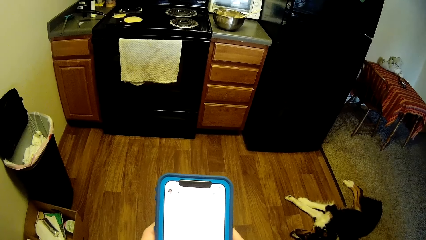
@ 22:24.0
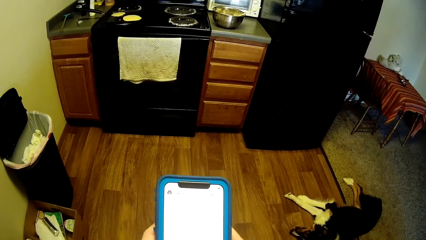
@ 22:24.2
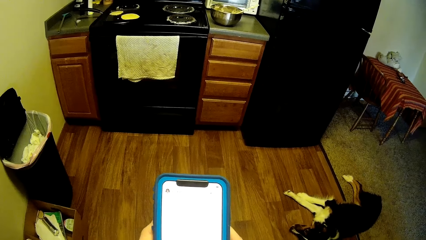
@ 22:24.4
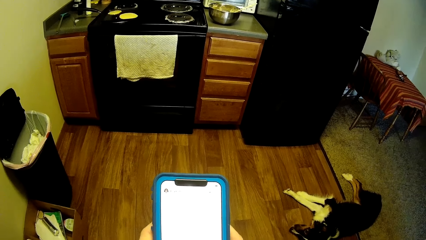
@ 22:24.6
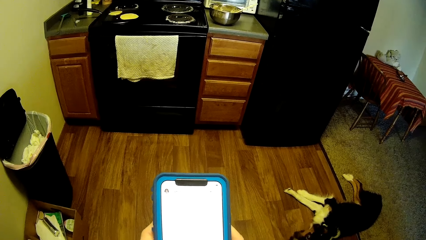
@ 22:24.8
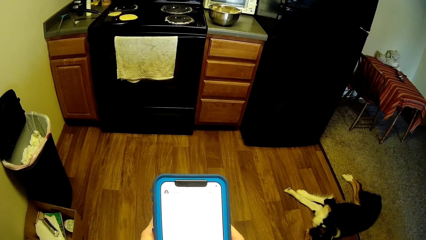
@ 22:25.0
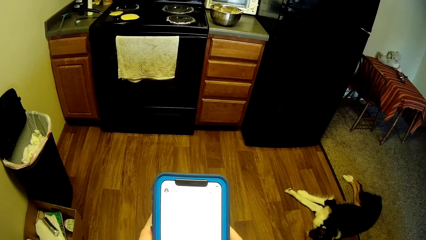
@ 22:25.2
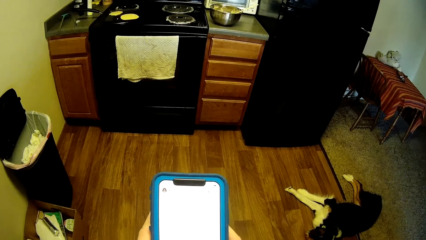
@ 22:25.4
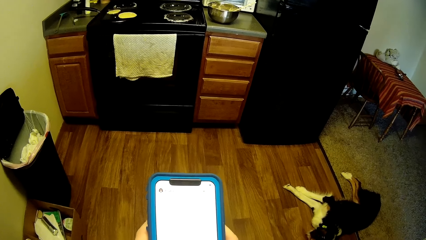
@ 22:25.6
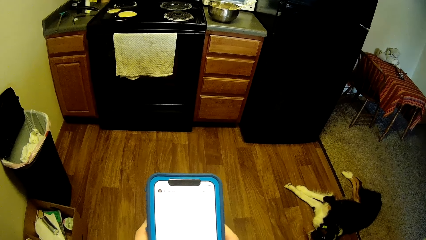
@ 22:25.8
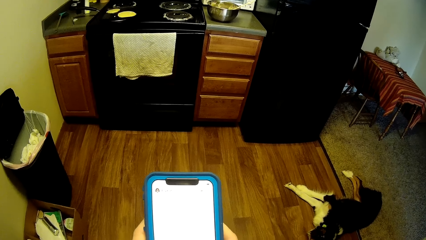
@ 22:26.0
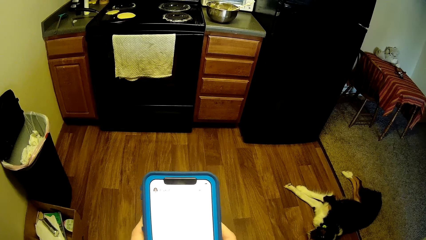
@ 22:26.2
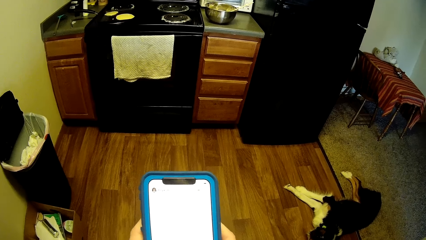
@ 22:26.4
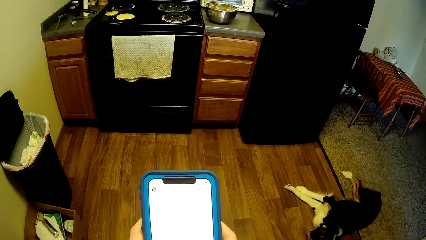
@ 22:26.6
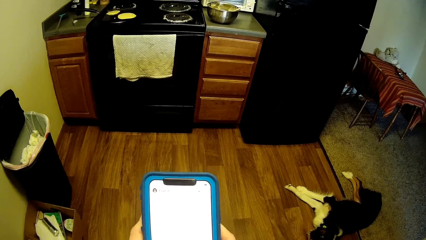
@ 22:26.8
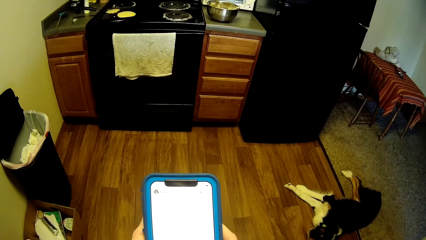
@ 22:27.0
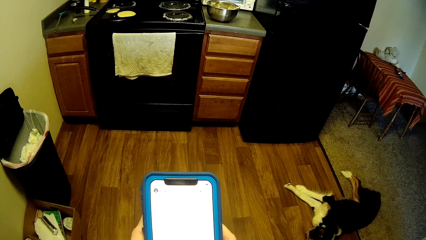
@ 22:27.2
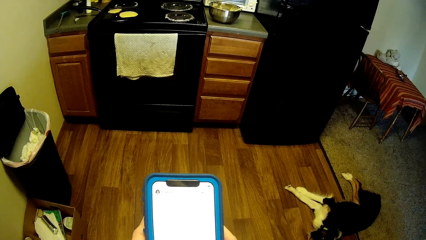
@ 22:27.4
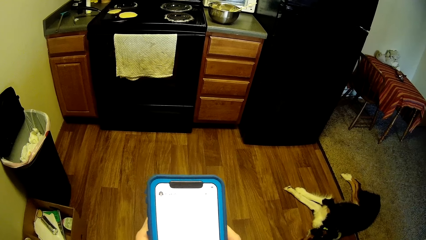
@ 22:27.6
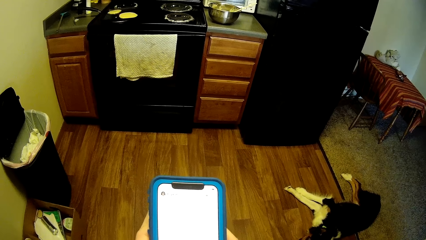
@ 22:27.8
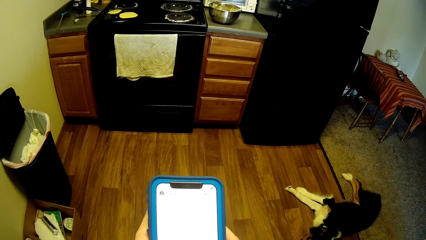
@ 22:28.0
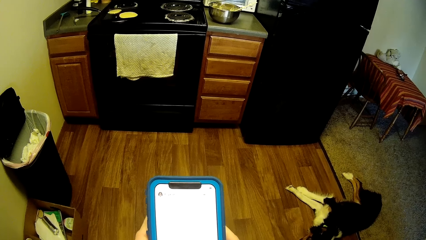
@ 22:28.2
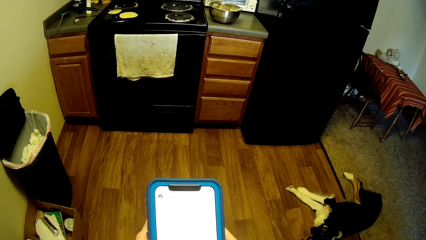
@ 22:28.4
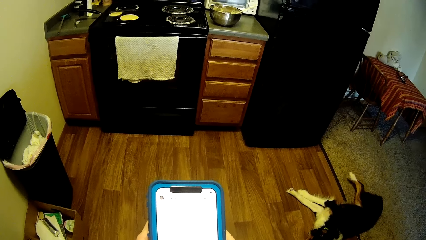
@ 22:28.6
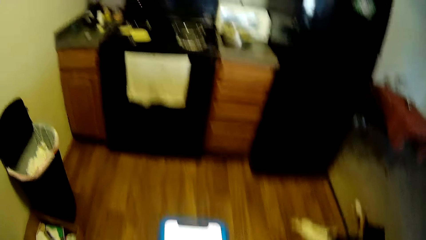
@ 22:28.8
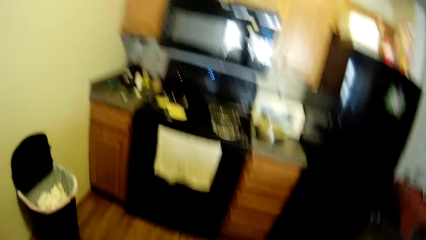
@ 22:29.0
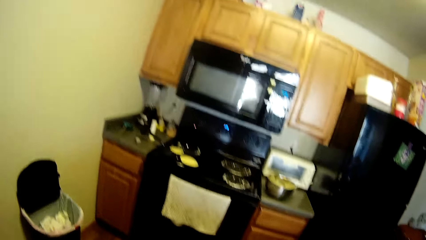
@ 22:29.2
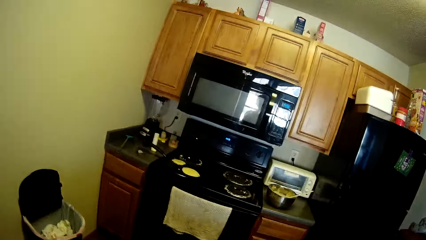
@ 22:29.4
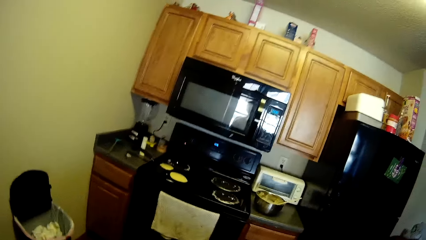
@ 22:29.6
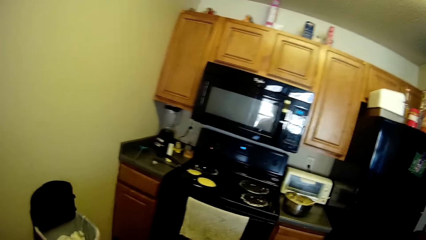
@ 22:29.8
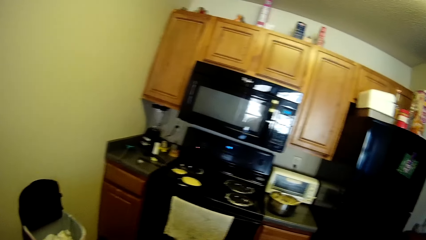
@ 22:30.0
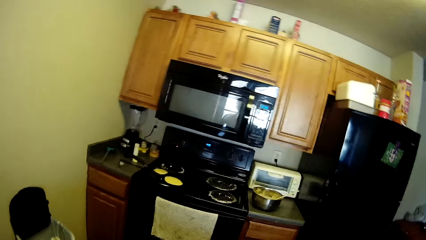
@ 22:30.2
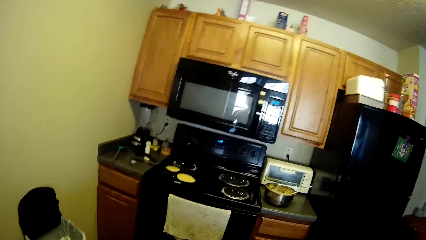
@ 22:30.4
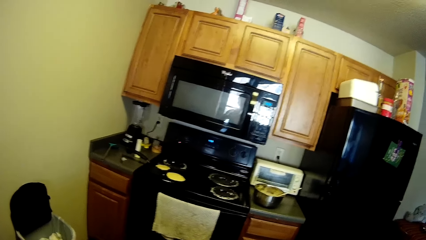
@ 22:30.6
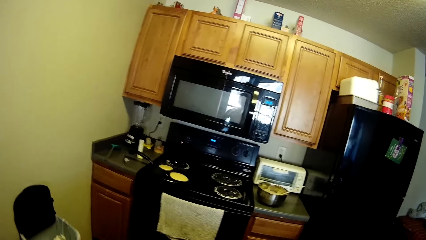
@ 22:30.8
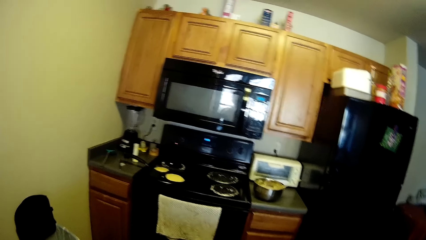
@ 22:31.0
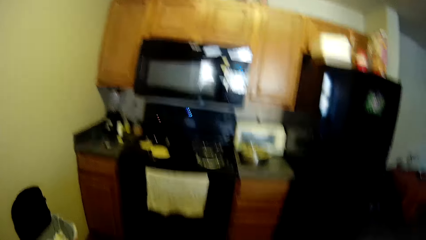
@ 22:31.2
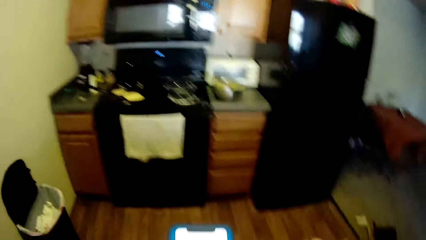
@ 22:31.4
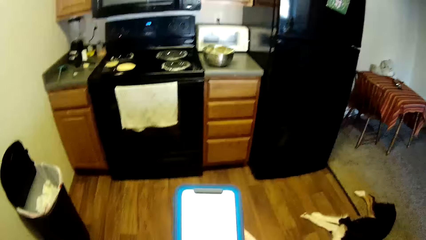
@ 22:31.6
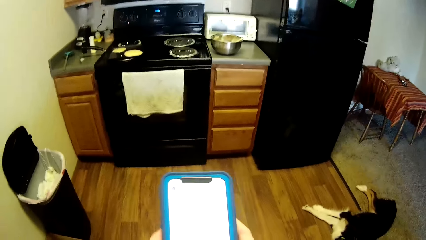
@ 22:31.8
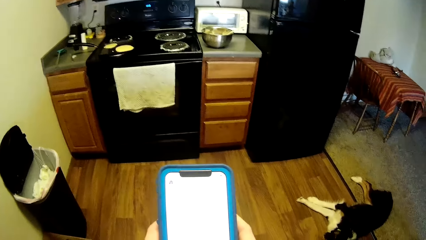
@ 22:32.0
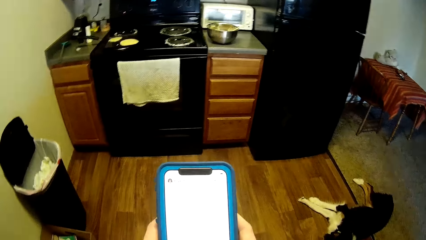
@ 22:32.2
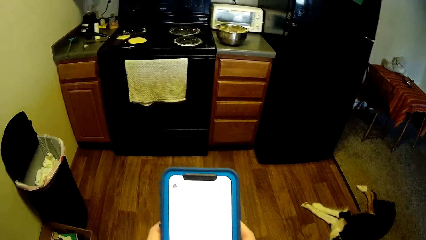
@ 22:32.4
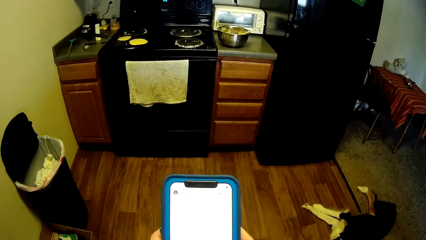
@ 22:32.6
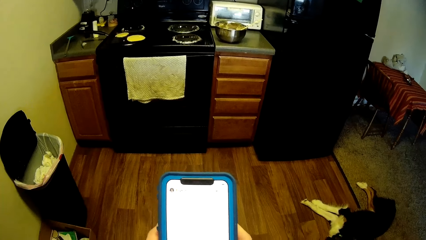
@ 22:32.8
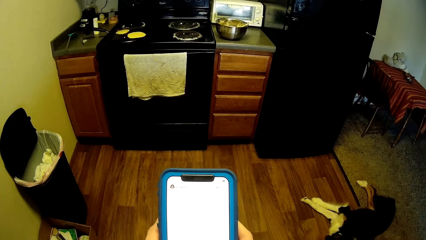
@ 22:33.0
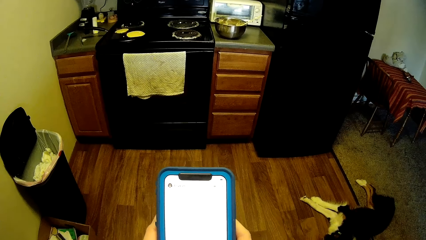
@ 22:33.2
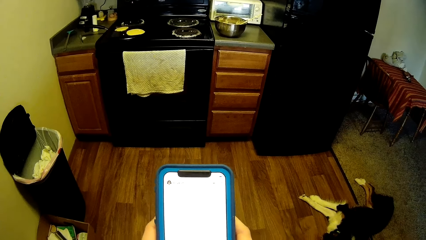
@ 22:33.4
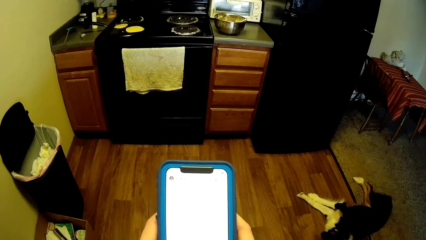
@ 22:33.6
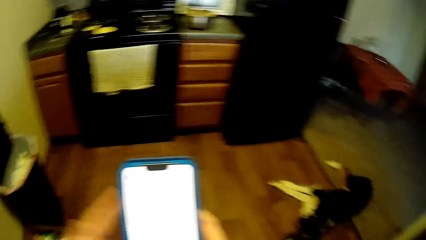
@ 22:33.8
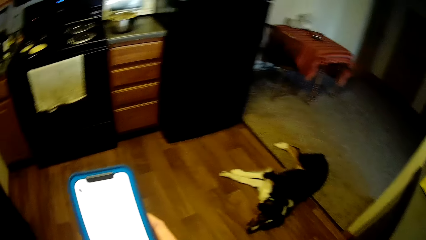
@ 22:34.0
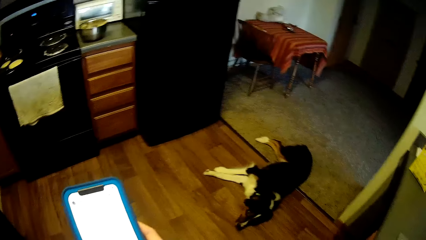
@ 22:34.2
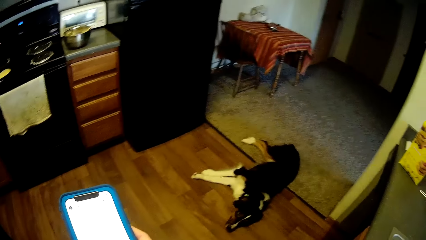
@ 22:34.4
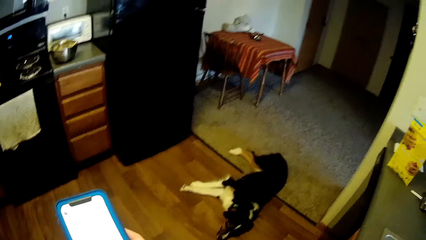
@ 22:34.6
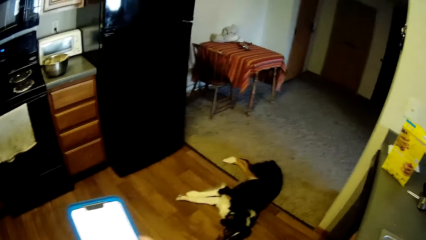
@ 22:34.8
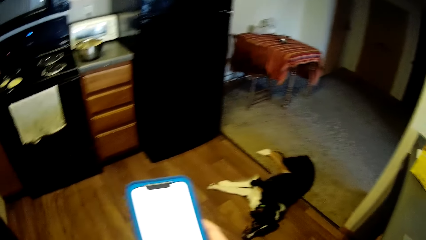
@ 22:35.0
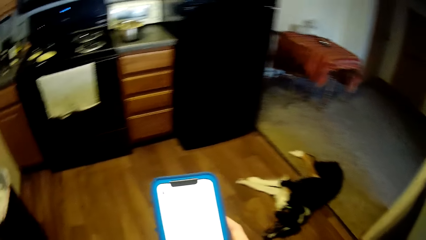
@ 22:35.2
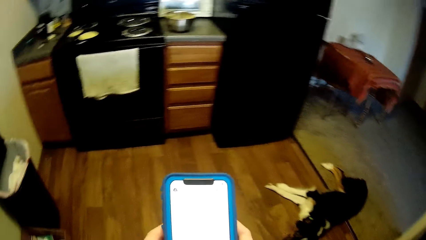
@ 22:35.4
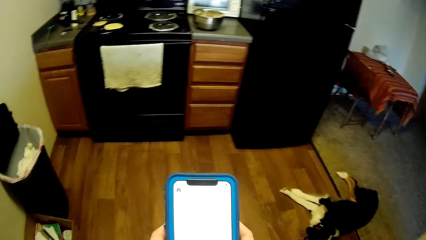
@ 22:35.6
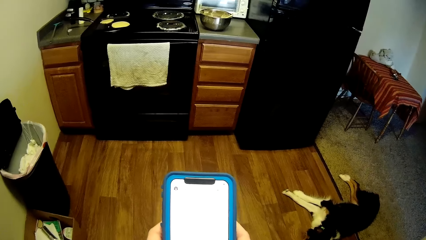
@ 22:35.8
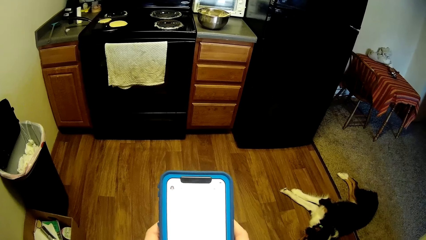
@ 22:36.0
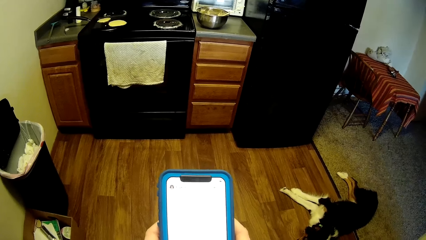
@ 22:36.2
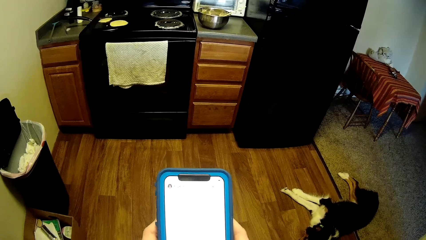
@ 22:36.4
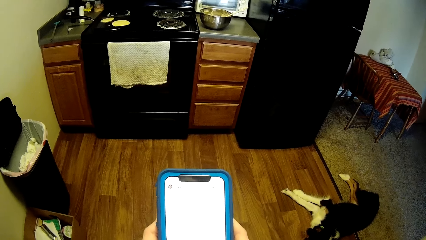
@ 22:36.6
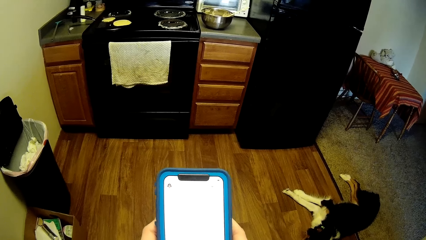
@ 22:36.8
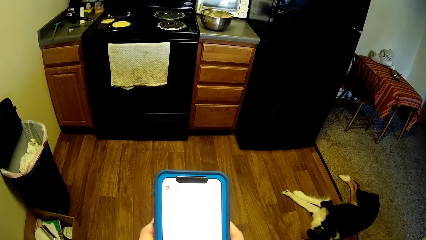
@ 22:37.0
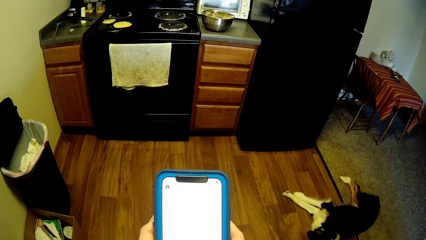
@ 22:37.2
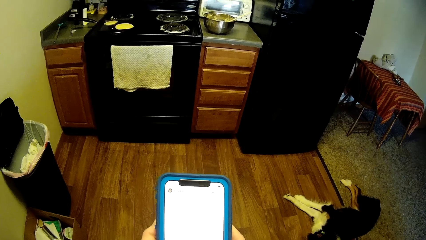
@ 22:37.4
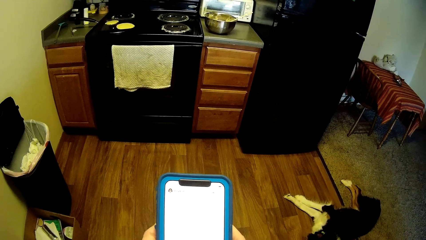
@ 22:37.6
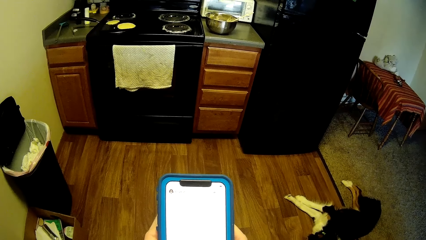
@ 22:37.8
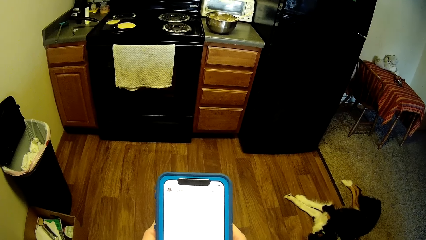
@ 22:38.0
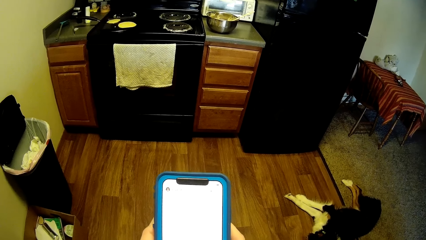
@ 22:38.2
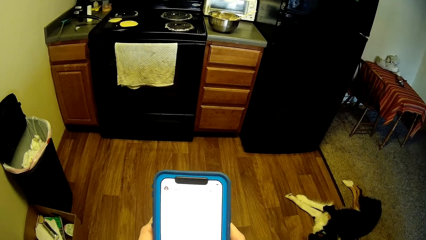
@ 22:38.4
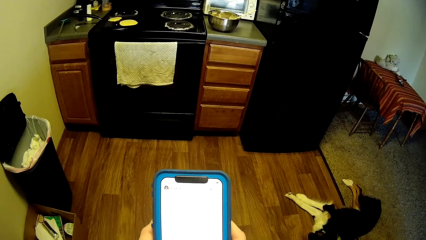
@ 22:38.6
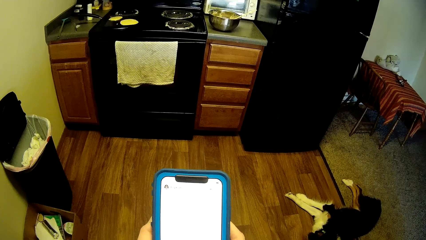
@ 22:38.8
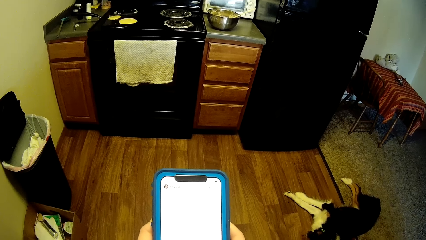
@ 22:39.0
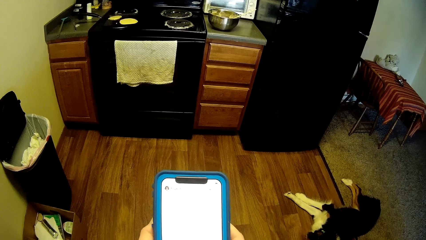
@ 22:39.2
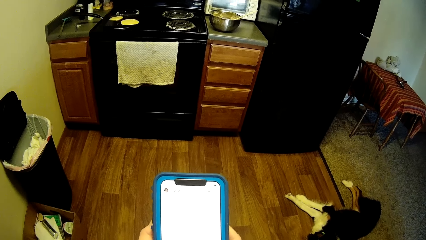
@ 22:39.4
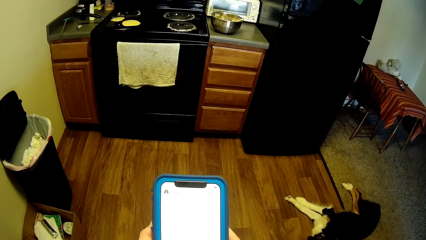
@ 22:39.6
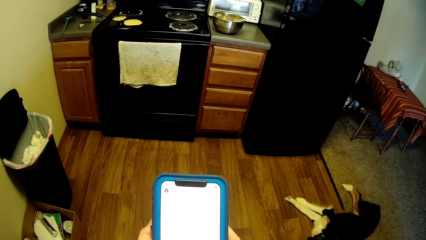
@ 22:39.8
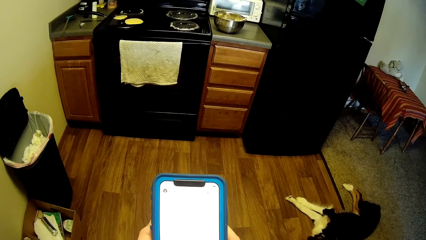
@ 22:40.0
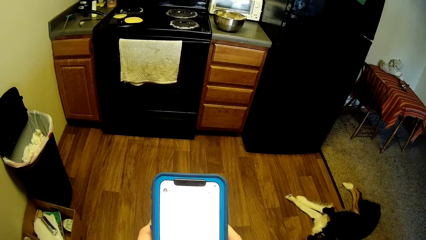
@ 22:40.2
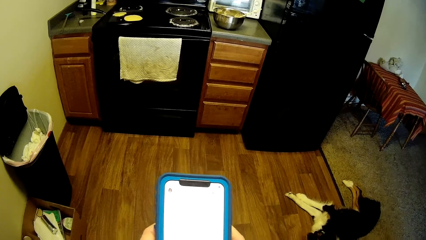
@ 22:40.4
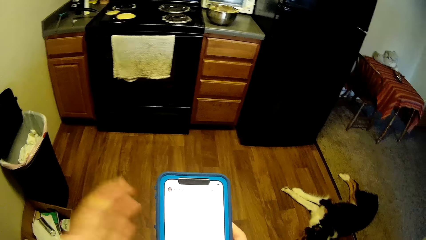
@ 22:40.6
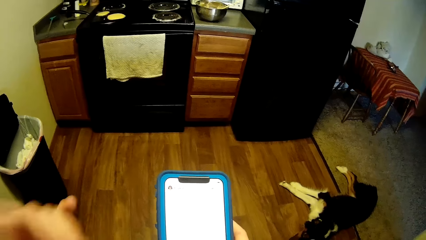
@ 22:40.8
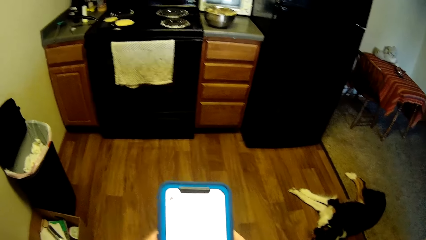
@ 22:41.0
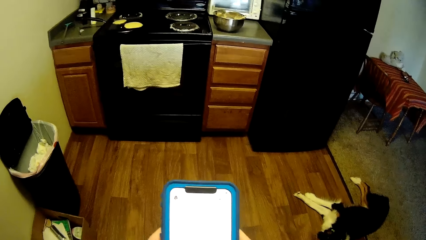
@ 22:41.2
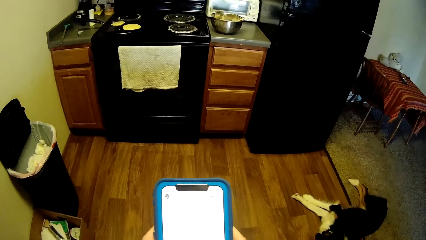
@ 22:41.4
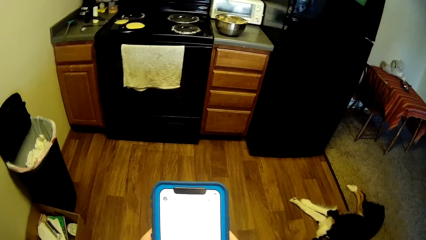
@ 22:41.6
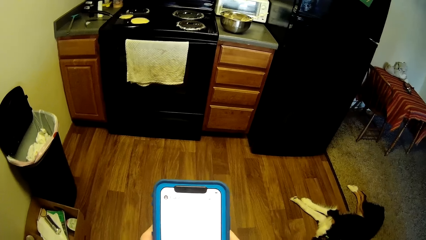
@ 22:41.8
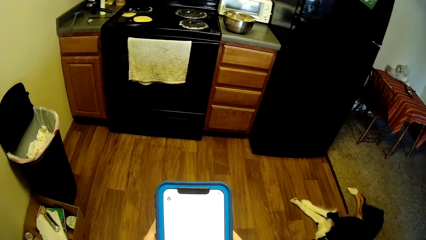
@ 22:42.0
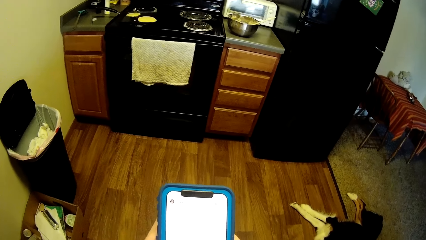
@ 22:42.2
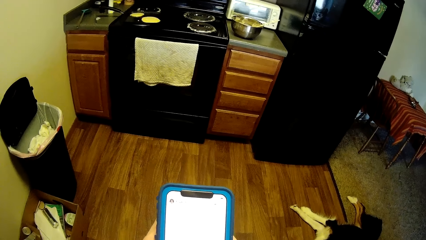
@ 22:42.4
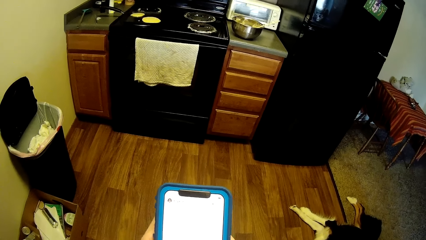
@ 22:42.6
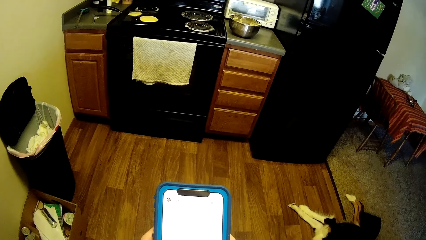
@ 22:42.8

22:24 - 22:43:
The camera wearer touches the screen. She looks around. She looks towards the crepe pan. She resumes pressing the phone. She moves her left hand briefly. She resumes pressing the phone. She moves her left hand briefly. She resumes pressing the phone.
